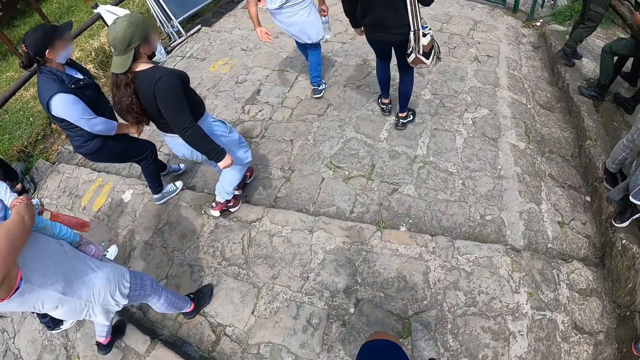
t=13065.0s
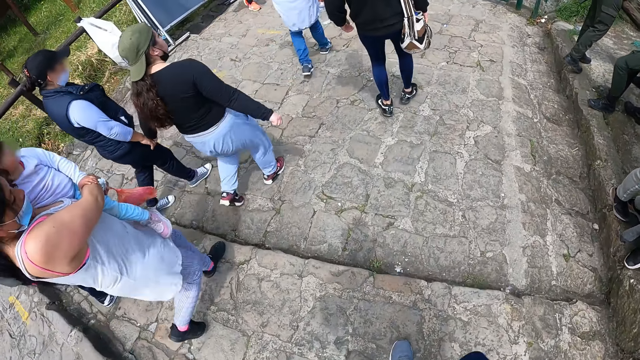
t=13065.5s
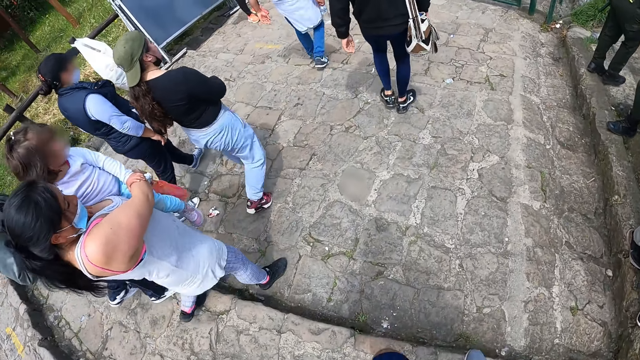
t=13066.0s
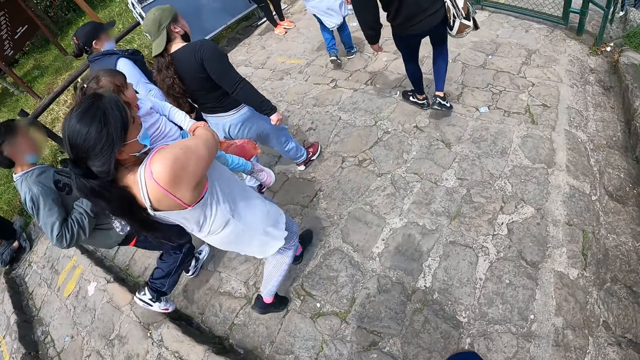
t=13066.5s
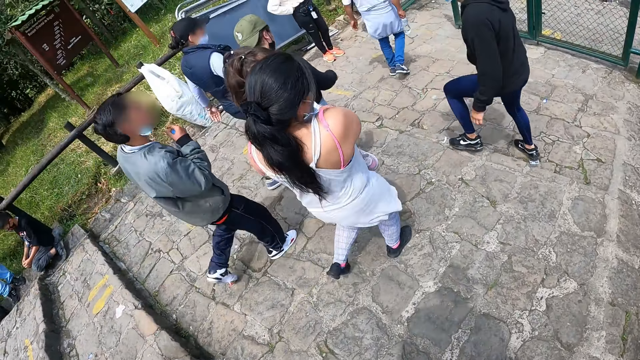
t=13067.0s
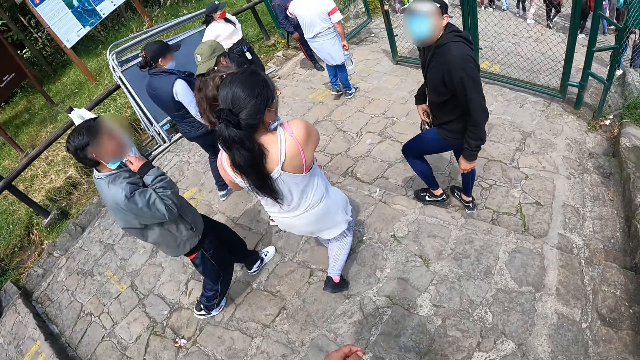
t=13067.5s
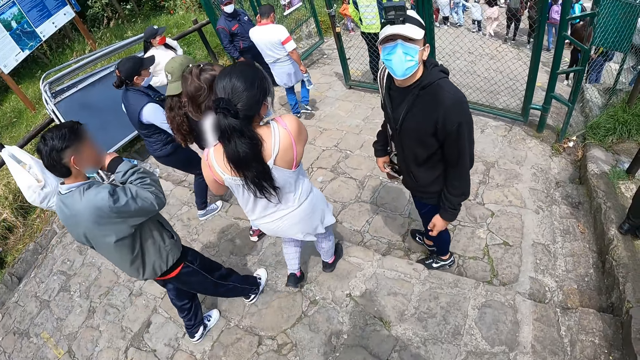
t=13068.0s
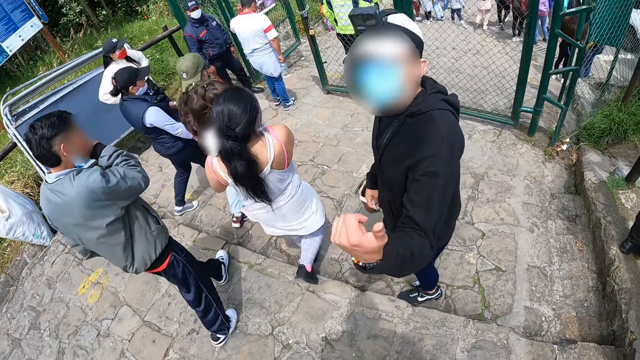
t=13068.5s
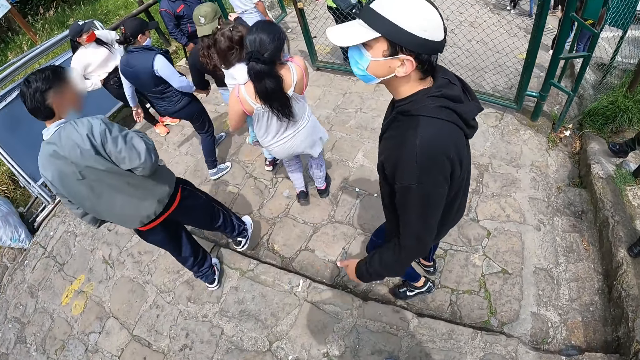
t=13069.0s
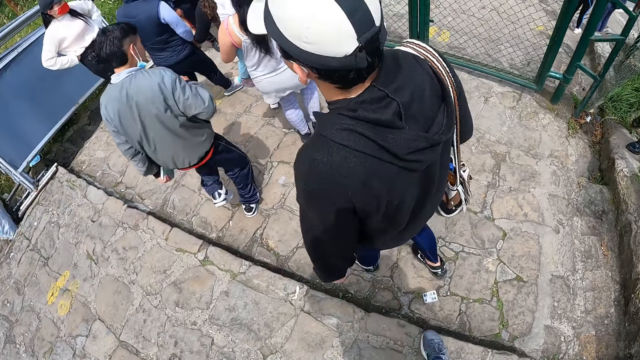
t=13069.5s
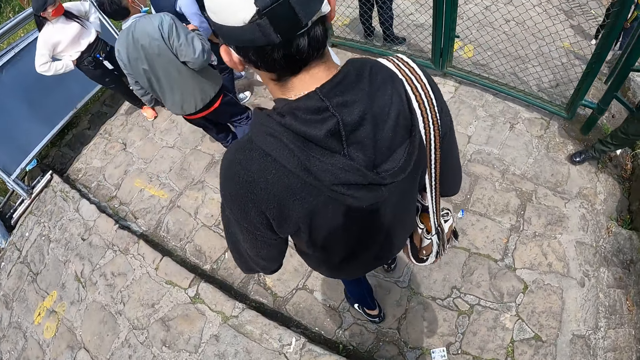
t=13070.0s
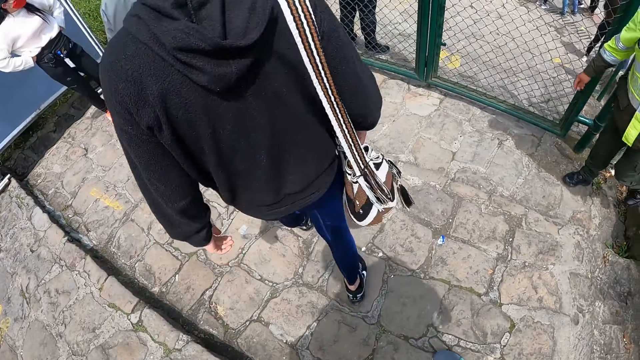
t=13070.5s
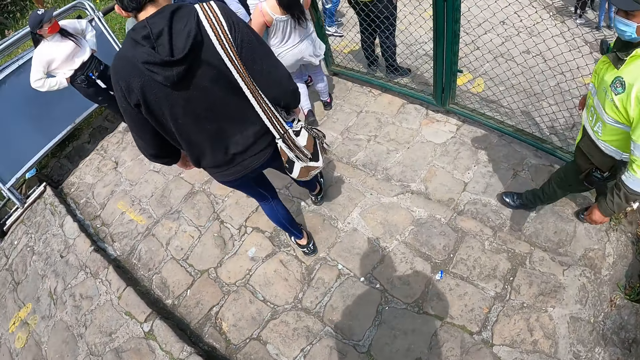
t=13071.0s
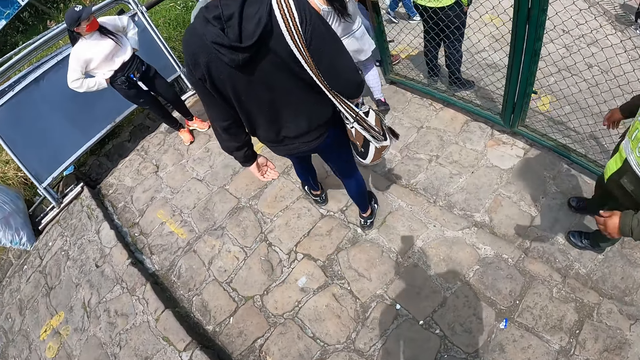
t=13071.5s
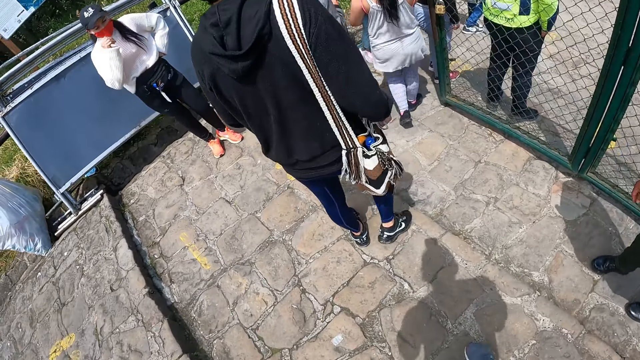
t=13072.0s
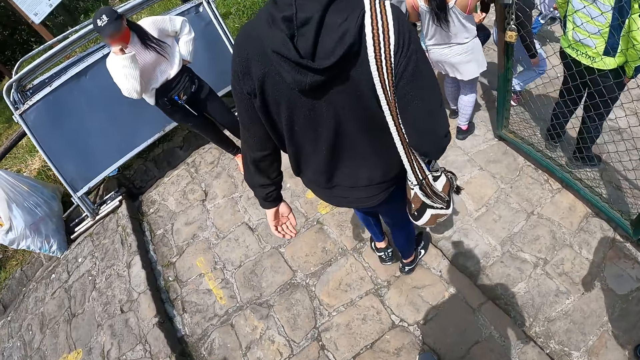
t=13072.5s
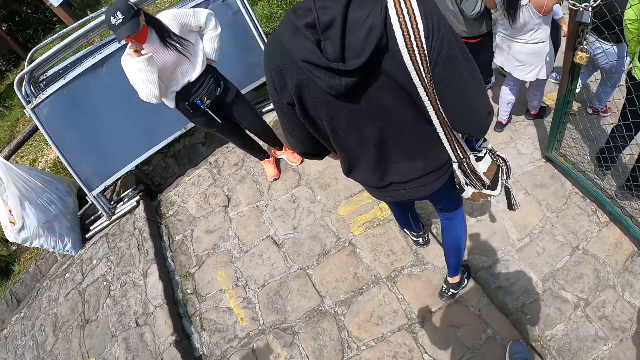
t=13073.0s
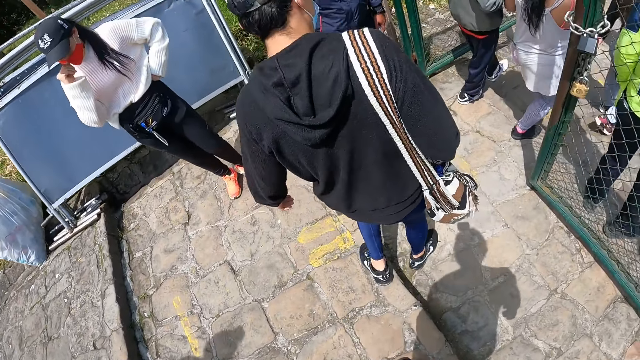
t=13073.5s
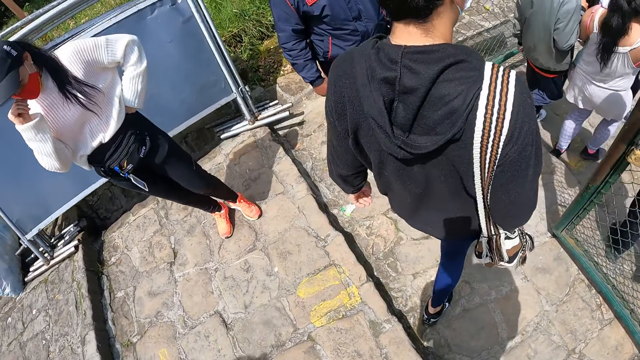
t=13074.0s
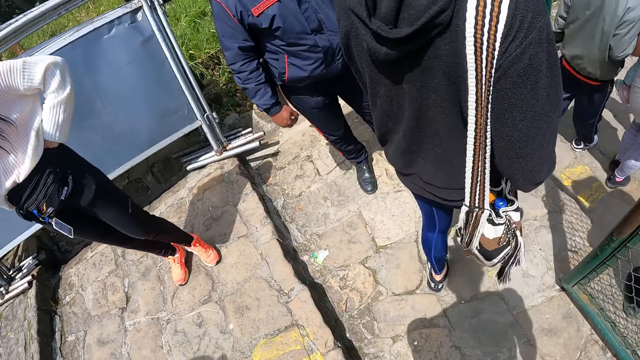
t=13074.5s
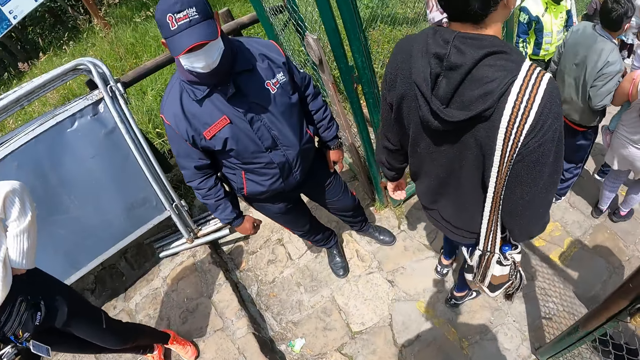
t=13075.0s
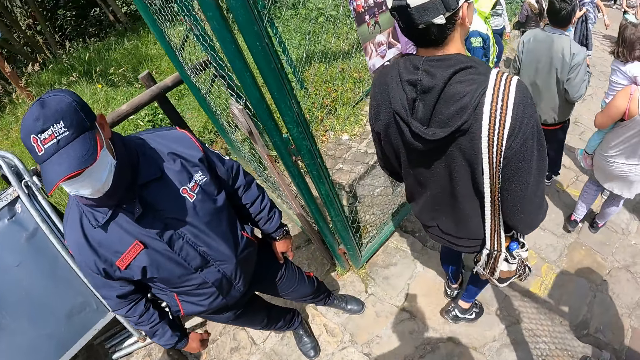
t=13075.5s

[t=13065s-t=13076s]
The camera wearer walks downstairs. They walk forward. A man converses with the camera wearer. Another man gestures at the camera wearer. A third man walks in front of the camera wearer. The camera wearer walks forward.

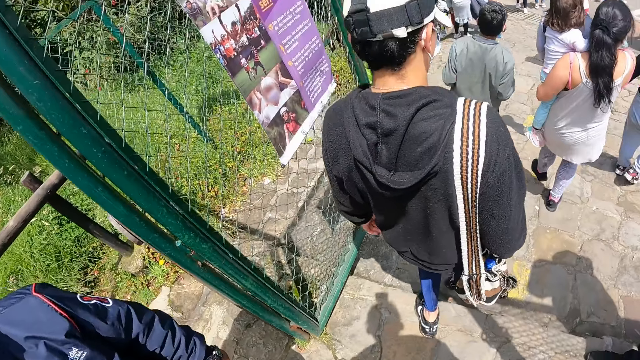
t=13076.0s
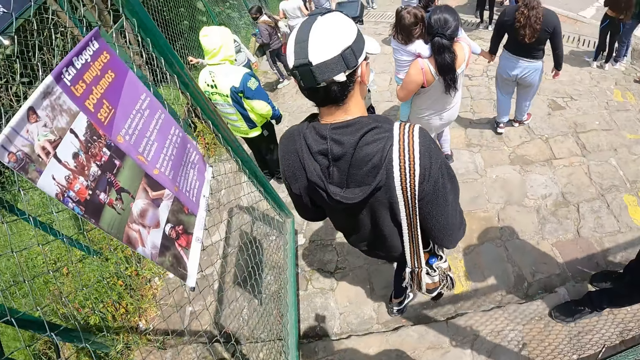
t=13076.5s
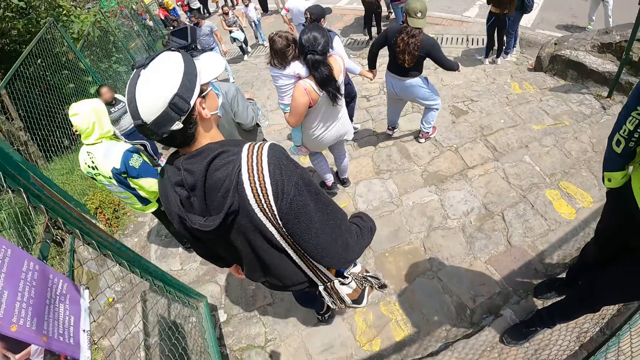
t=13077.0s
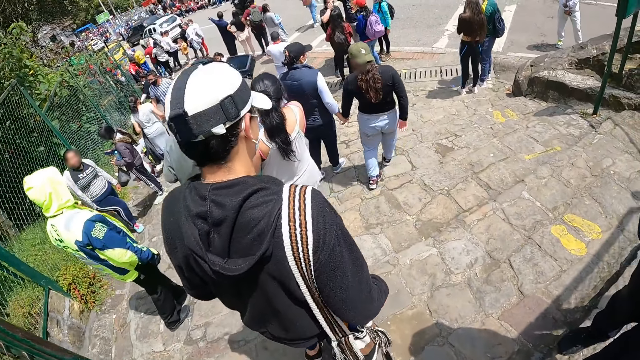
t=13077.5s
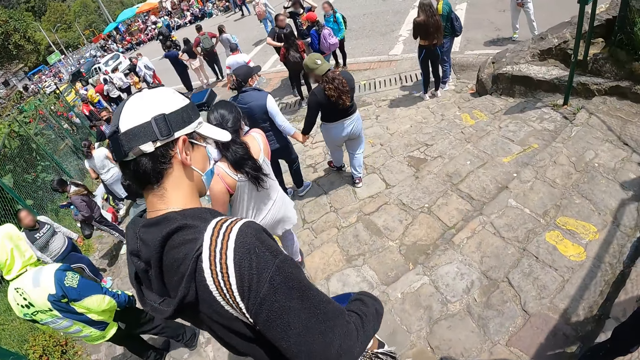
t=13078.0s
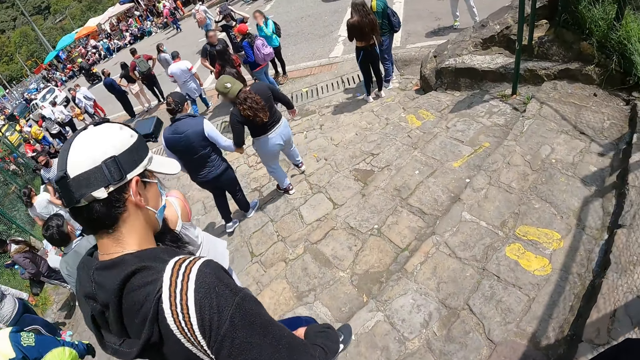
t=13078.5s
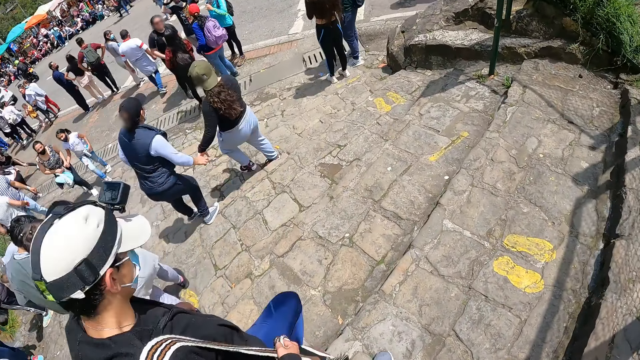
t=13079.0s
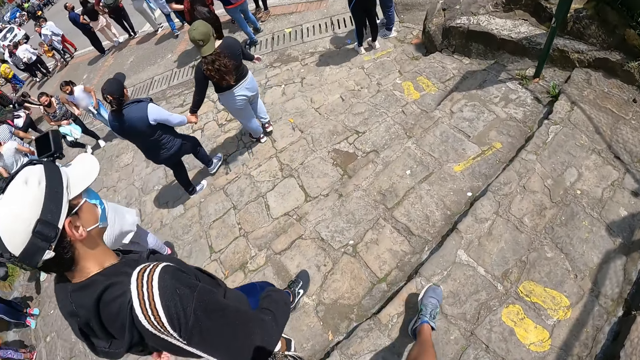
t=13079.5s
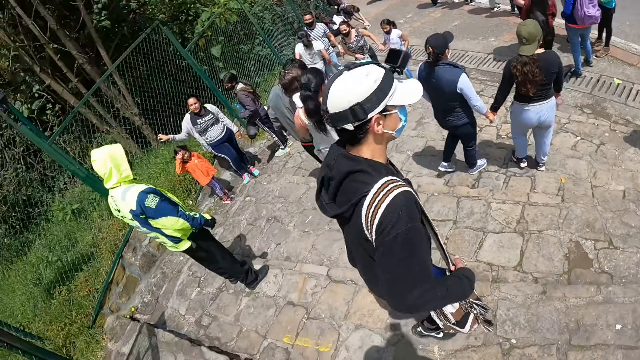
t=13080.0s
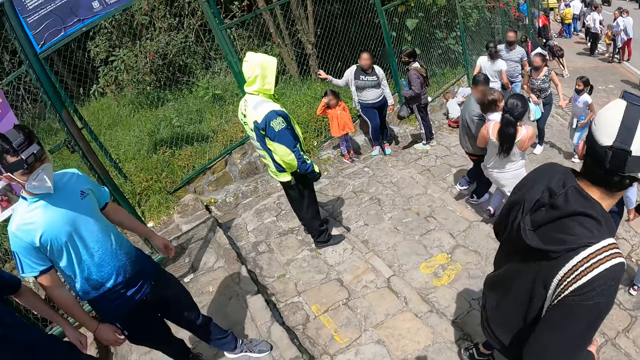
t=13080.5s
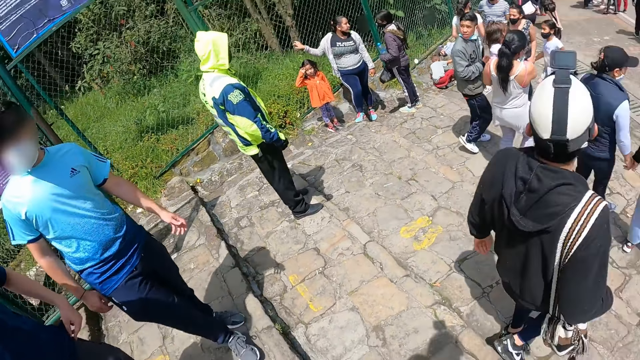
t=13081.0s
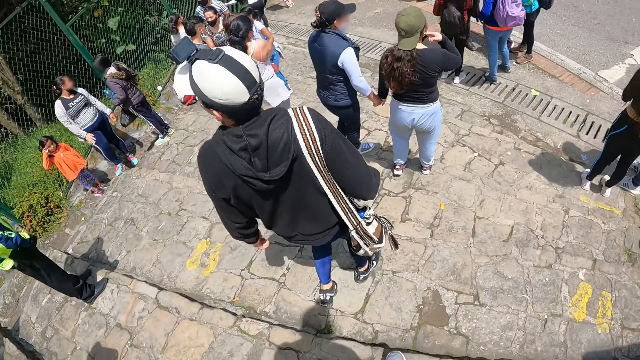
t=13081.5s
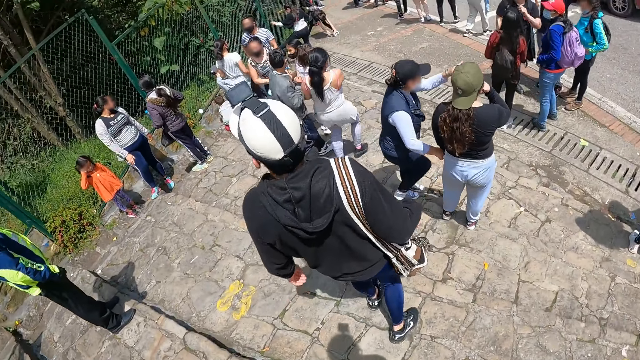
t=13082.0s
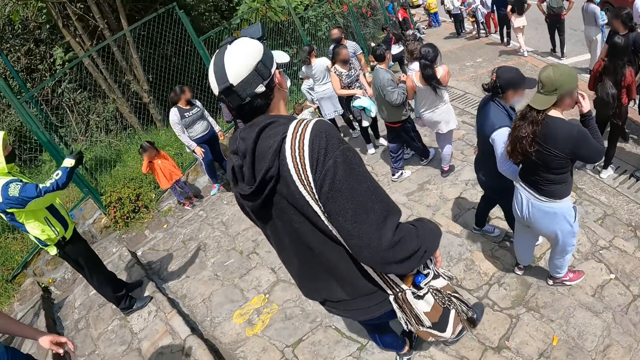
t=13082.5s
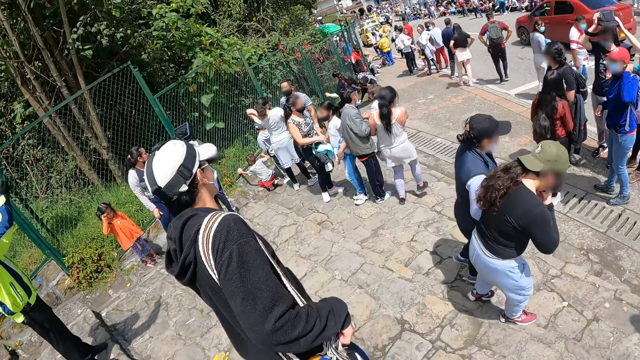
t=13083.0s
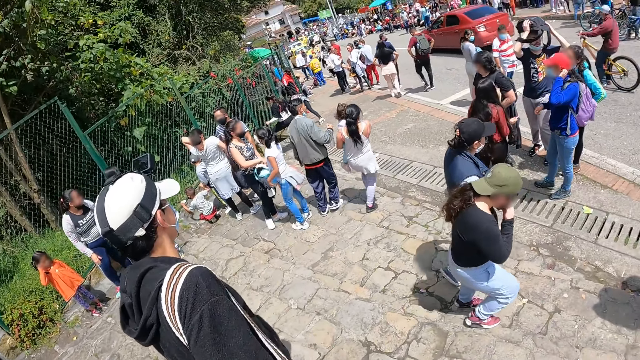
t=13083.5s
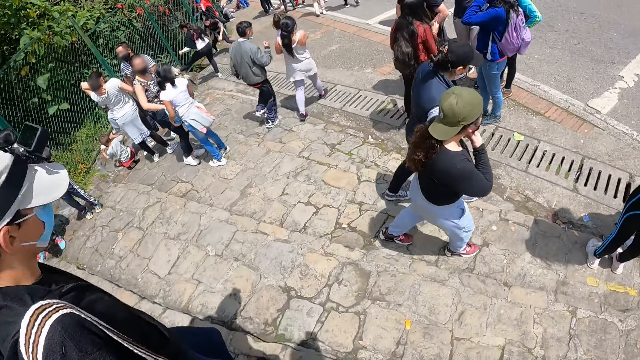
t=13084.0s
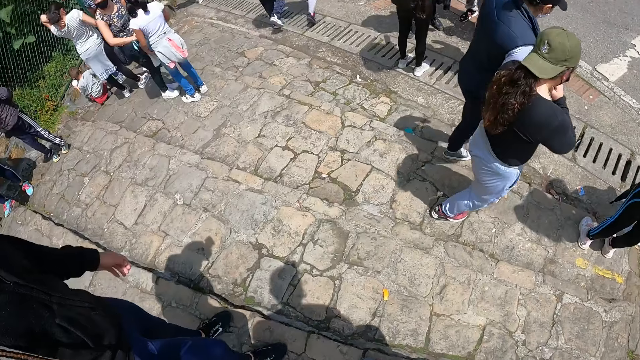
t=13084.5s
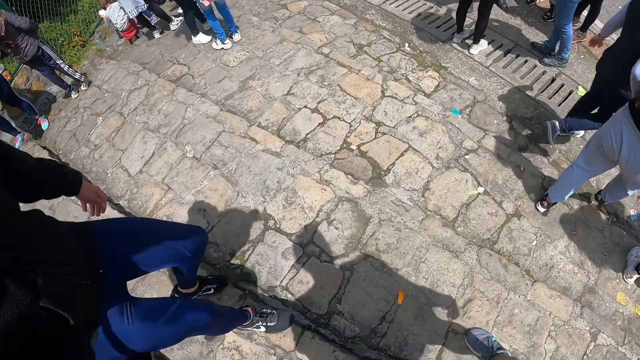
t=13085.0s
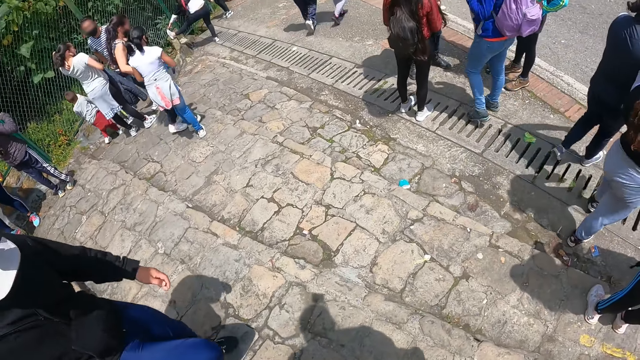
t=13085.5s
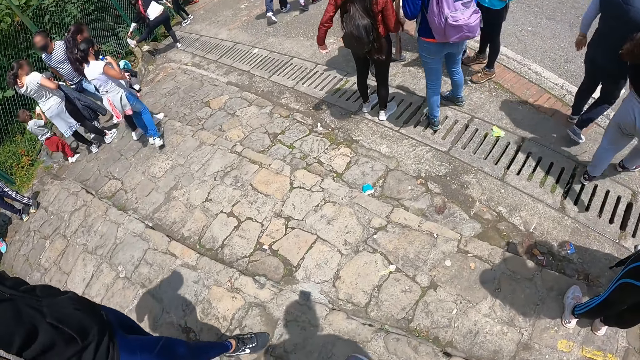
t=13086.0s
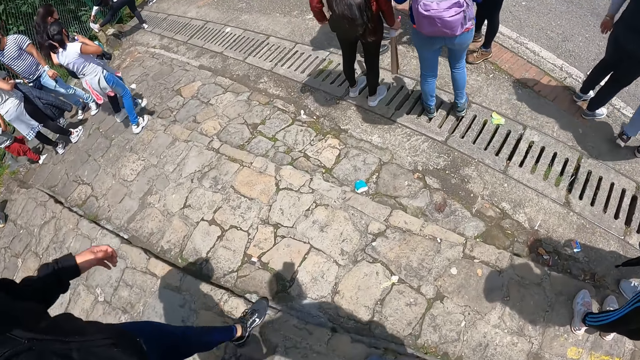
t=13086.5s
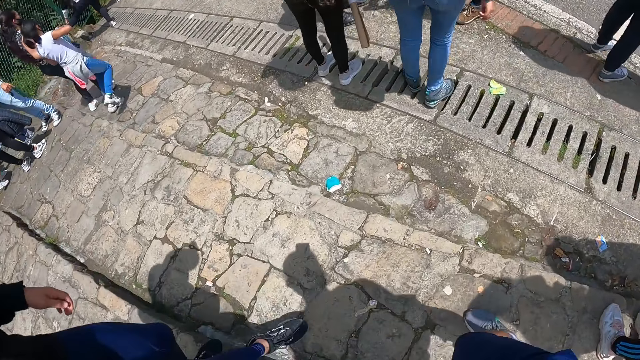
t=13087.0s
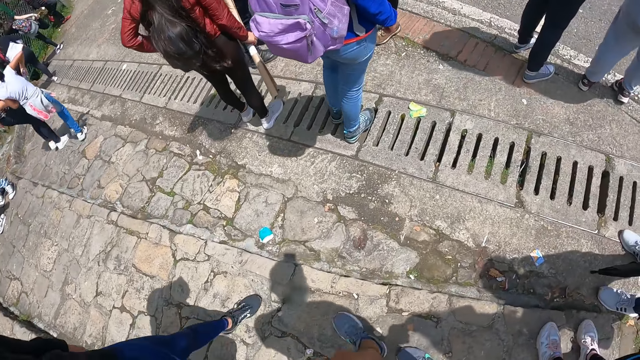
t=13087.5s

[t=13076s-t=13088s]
A man walks downstairs. The camera wearer walks downstairs. They look at another man. They walk downstairs.
